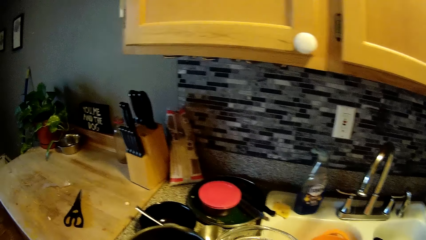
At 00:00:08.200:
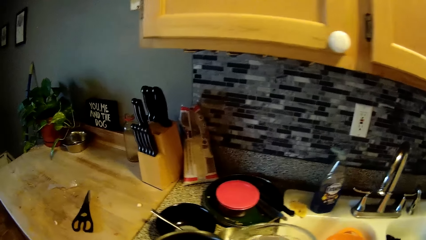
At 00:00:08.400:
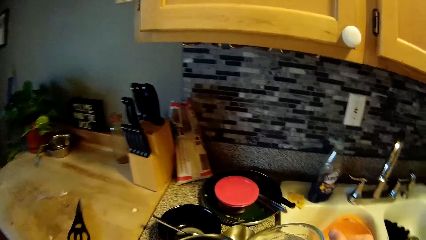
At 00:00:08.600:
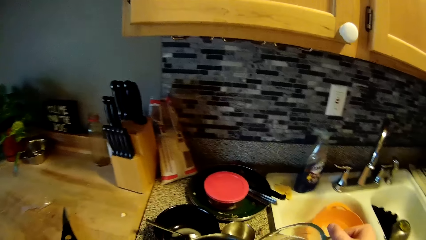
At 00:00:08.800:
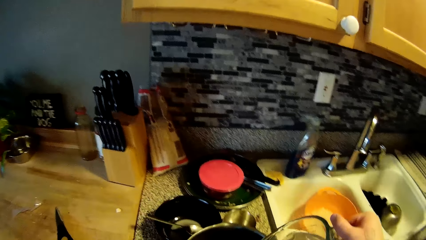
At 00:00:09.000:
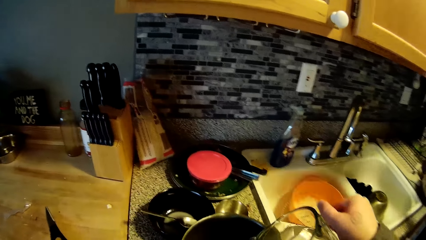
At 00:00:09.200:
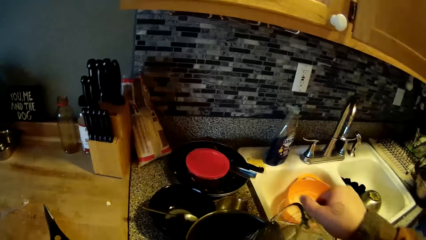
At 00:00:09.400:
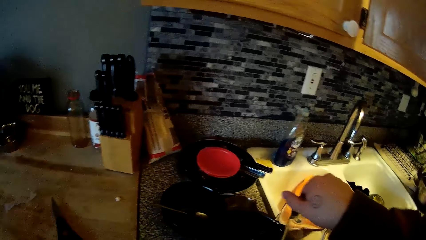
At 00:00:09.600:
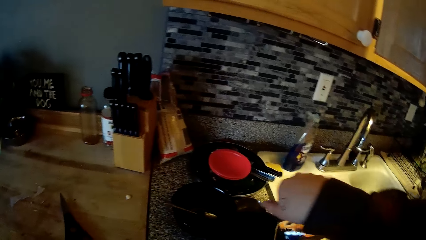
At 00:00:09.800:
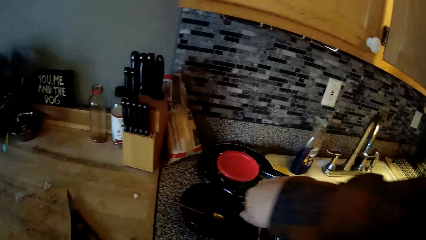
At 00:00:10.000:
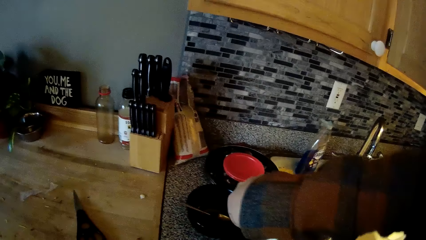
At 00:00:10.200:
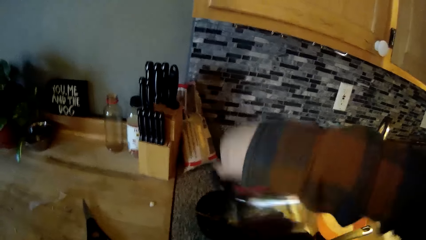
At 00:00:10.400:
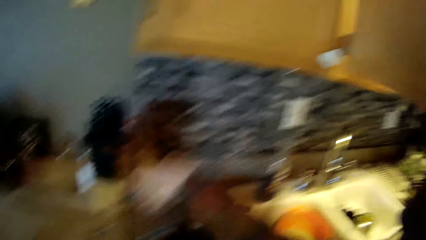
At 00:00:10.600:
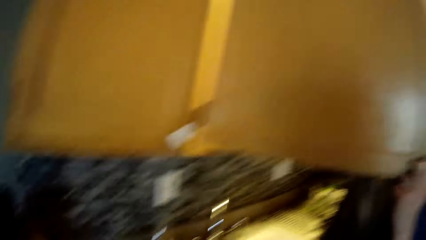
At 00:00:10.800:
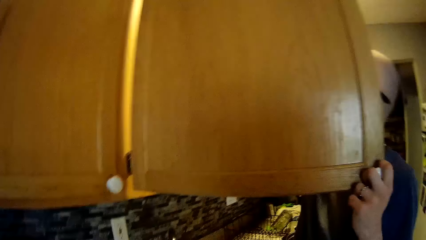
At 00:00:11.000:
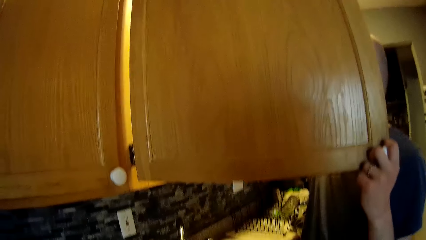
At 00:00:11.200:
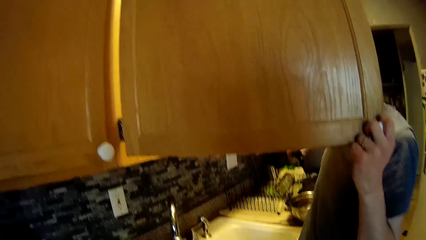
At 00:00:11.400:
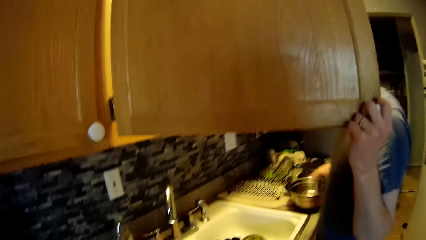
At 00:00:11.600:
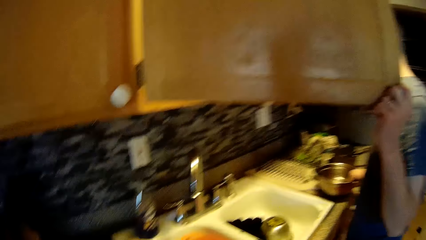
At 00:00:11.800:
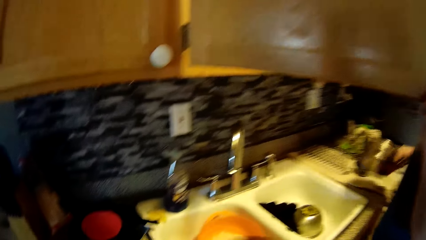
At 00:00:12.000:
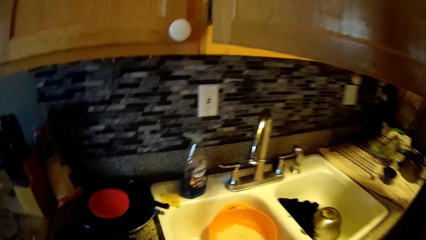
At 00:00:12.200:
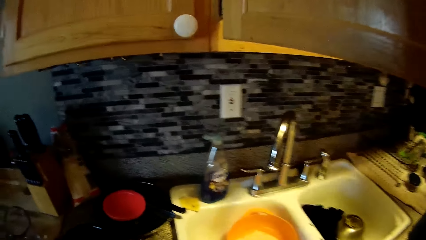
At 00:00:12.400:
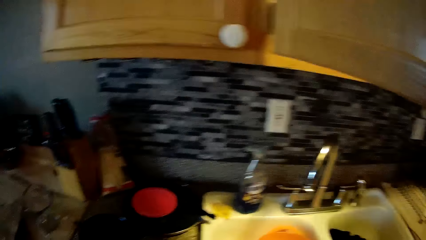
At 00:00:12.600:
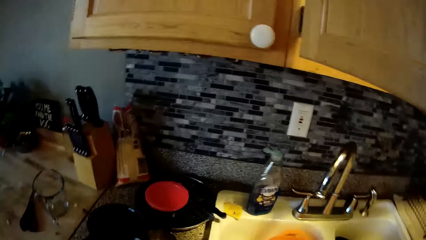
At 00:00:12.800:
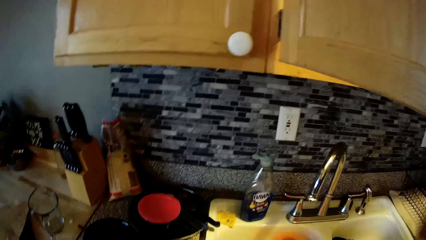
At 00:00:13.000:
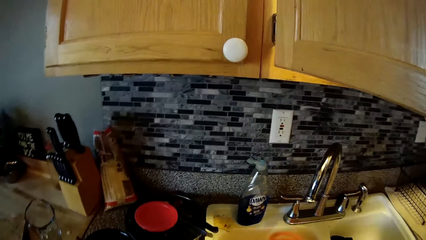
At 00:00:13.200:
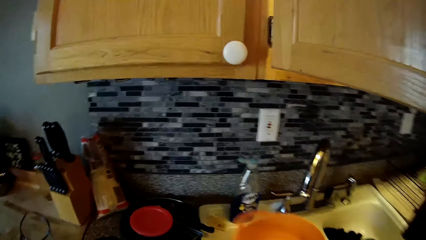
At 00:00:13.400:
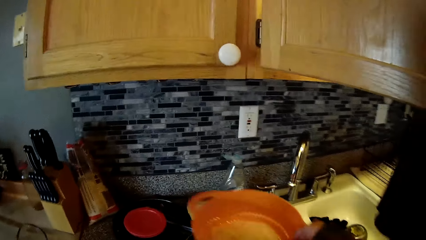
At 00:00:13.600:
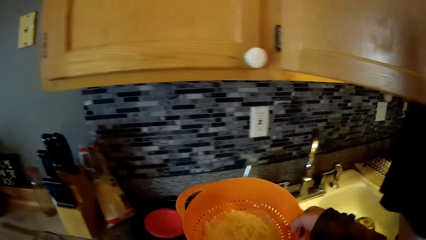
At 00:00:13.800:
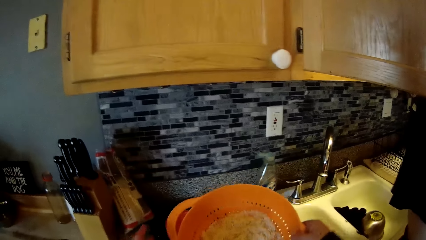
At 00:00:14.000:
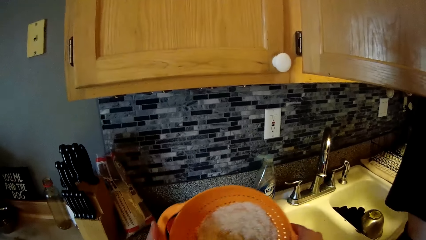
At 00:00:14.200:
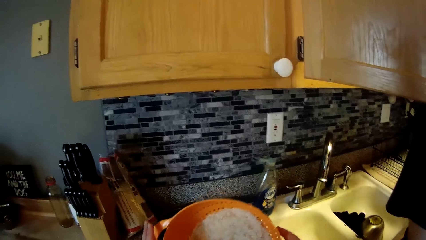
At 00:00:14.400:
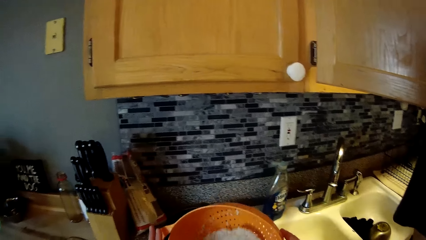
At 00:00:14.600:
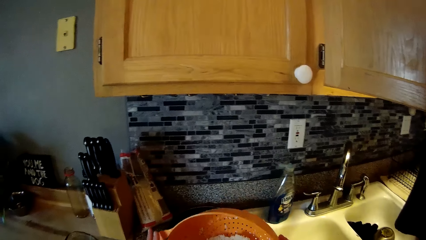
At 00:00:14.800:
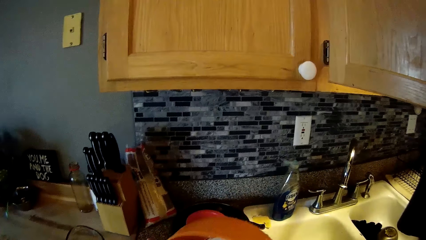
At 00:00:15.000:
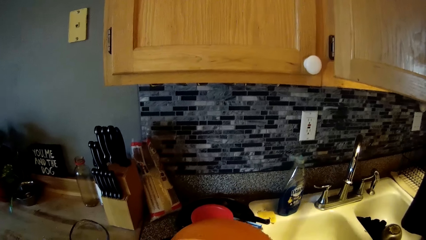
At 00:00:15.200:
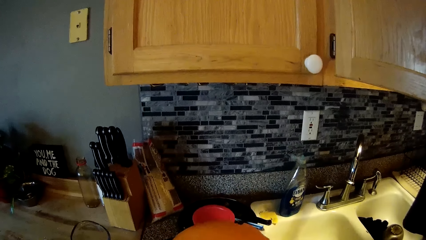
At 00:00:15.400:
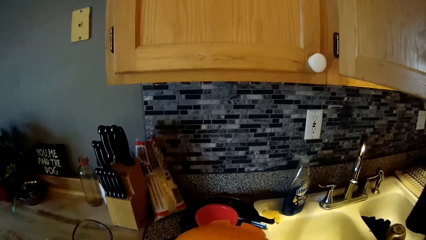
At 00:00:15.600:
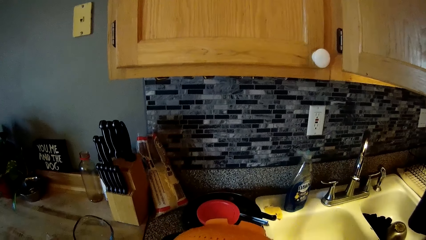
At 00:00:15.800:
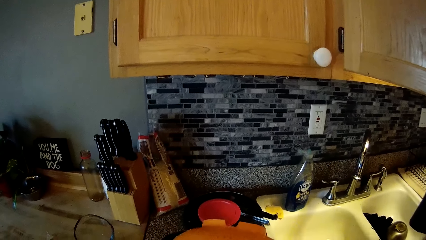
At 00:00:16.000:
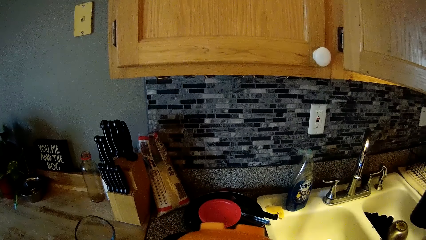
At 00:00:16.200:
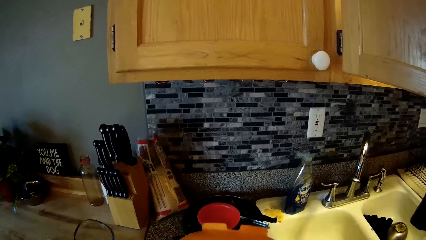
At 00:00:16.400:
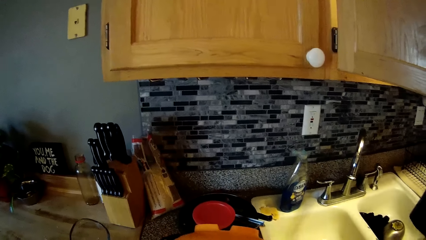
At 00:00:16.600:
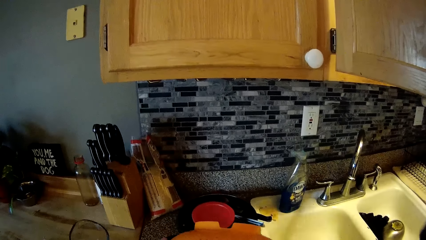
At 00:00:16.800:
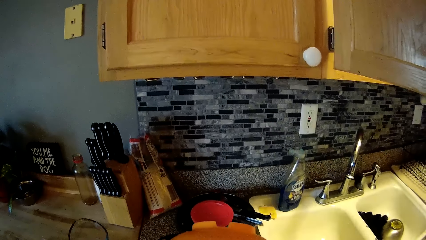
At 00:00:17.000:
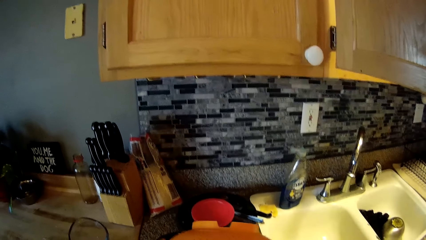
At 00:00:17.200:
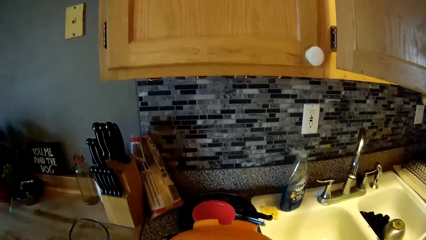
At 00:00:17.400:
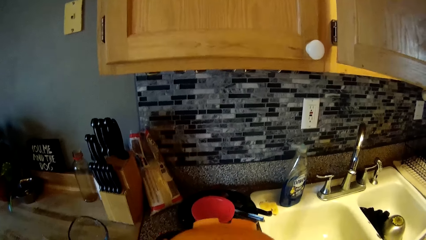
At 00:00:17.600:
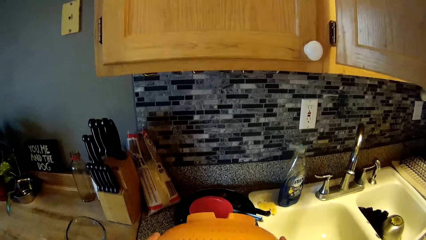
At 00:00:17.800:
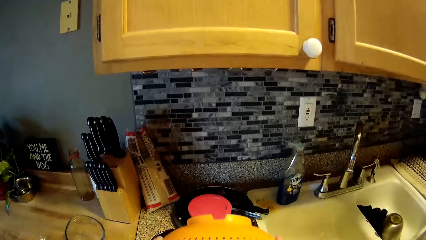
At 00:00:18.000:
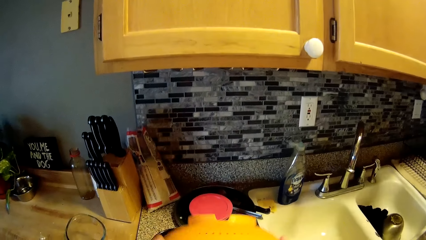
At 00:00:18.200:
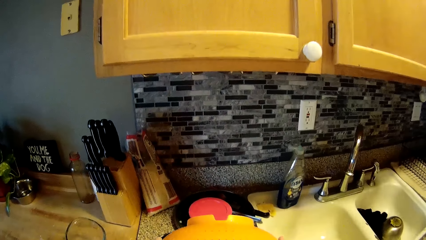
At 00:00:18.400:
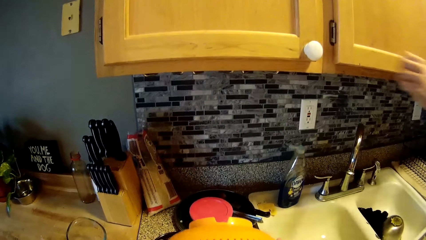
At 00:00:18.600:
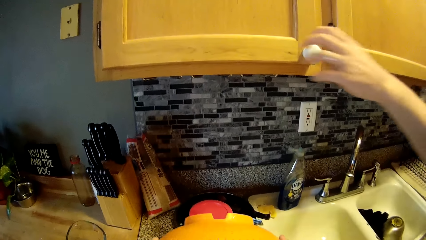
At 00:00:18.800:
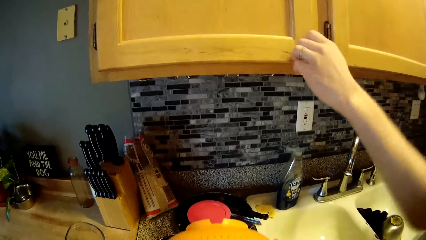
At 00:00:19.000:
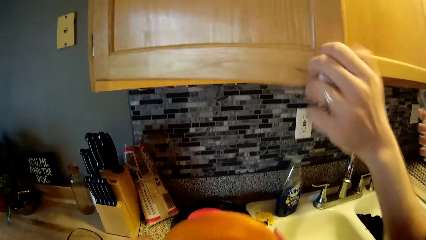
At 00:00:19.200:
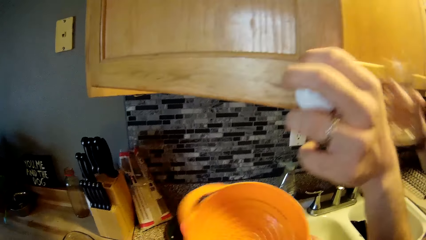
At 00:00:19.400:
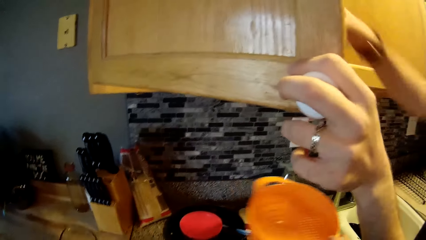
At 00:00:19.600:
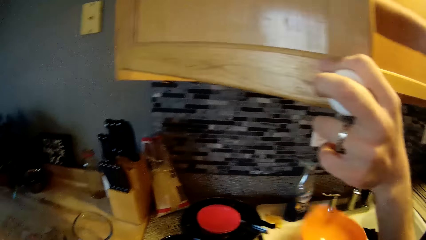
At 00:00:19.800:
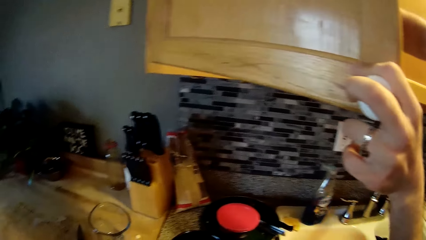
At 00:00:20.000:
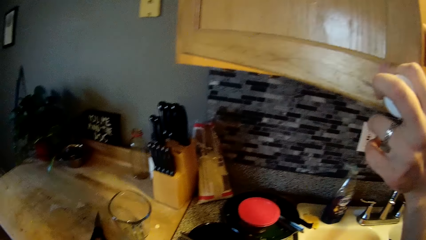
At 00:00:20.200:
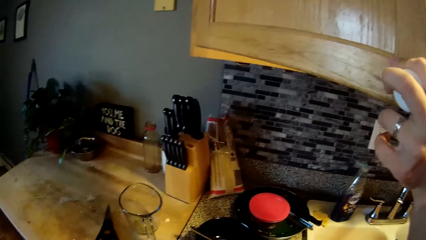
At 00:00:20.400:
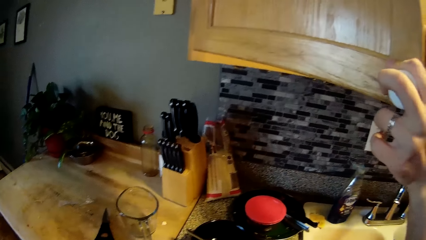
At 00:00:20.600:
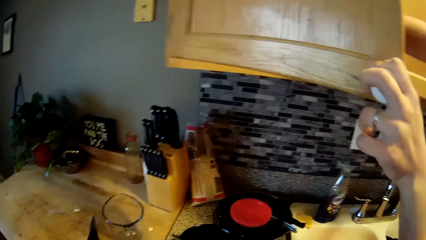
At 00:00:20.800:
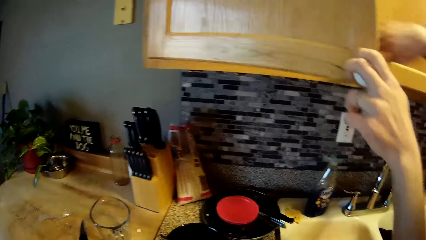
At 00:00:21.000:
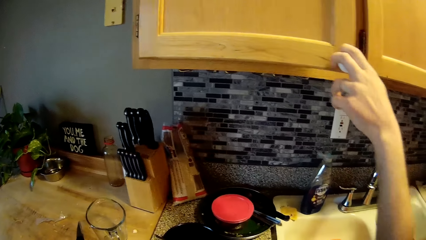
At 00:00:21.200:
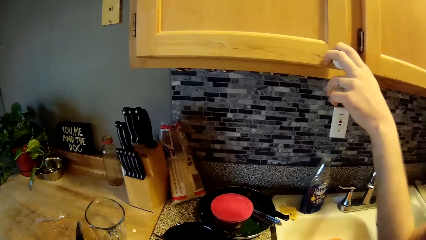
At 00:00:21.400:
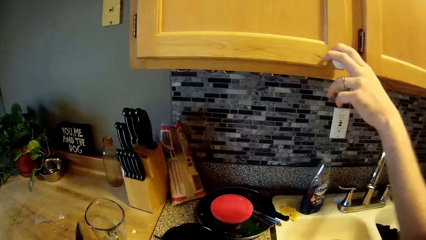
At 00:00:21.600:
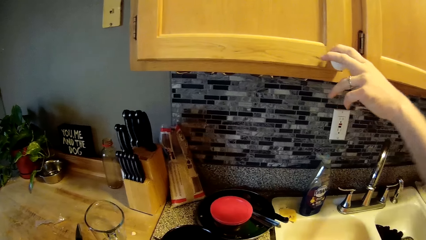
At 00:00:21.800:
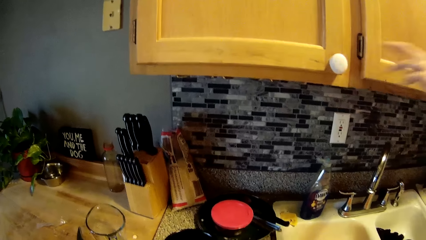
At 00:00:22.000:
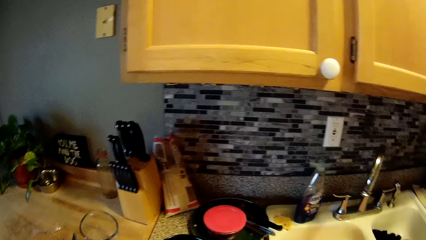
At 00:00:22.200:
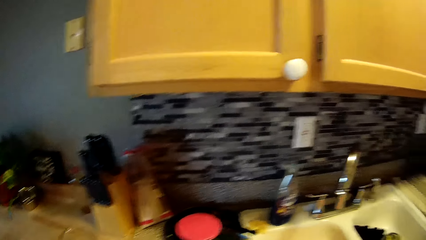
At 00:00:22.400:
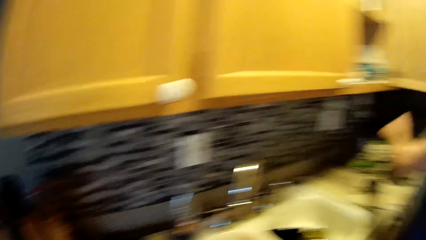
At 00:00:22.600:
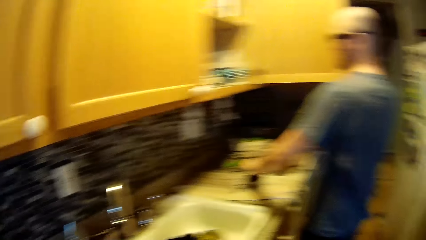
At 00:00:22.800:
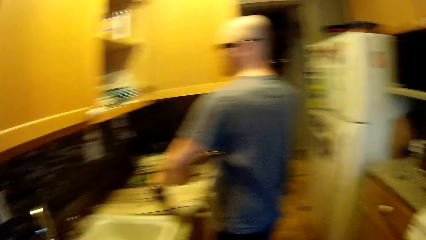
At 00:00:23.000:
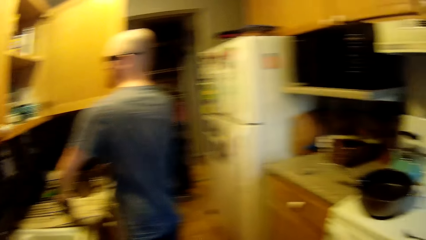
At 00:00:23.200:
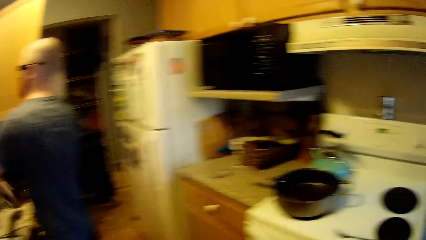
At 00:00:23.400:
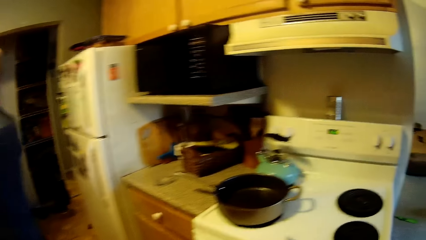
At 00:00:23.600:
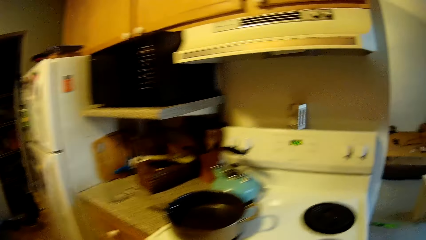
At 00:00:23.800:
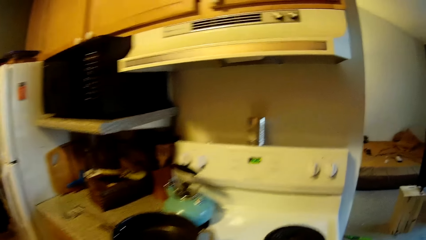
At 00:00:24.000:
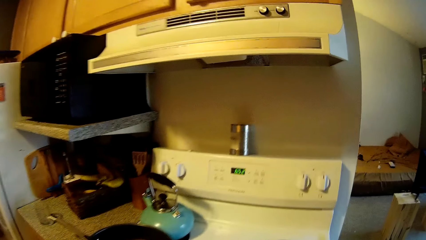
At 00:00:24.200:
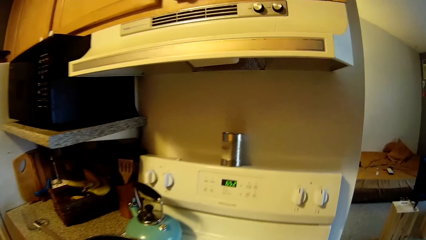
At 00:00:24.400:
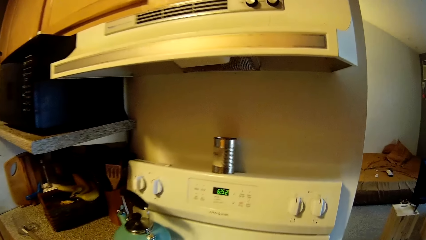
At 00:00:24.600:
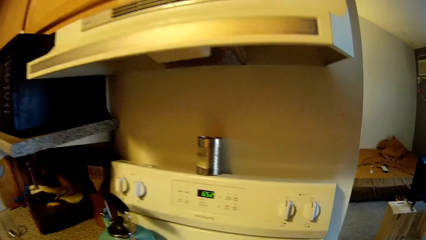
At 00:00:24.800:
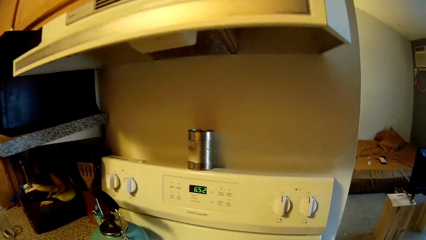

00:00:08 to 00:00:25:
The camera wearer pours water from a jar into a pot with her right hand. She looks at a man. The man picks up a plate from the countertop with his right hand. The camera wearer lifts a plastic strainer with rice from the sink. She pours the rice in the sieve tray into the pot. She hits the plastic strainer on the pot. The man opens a cupboard with his left hand and drops a glass cup into the cupboard with his right hand. The camera wearer lifts the plastic strainer. The man closes the cupboard with his left hand. The camera wearer looks at the man. She turns to the cooker.
